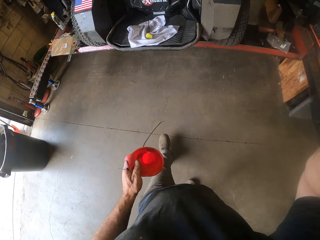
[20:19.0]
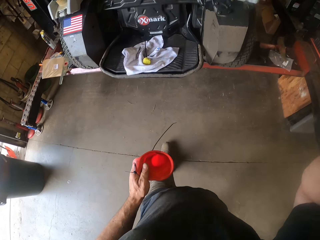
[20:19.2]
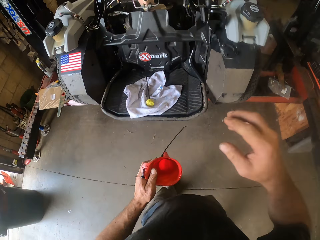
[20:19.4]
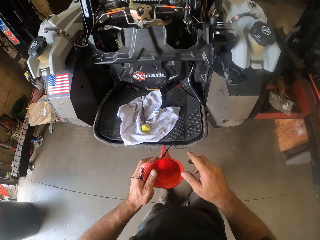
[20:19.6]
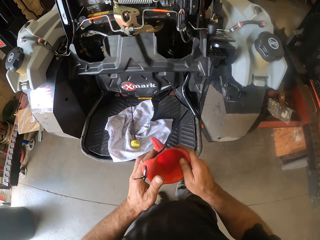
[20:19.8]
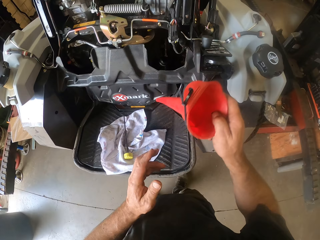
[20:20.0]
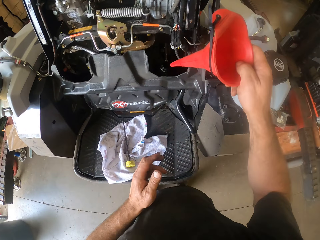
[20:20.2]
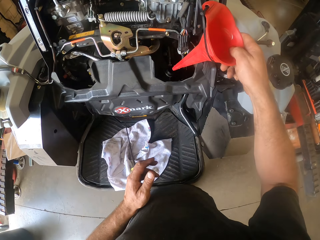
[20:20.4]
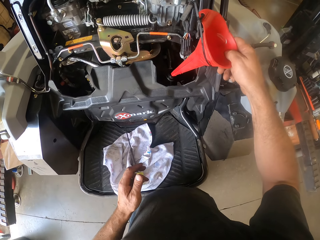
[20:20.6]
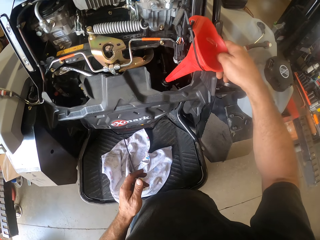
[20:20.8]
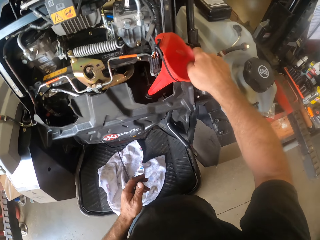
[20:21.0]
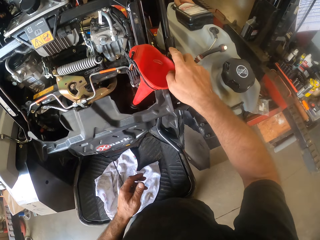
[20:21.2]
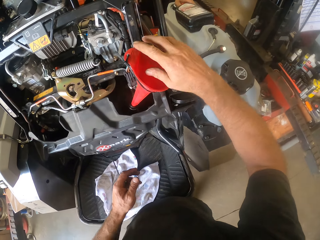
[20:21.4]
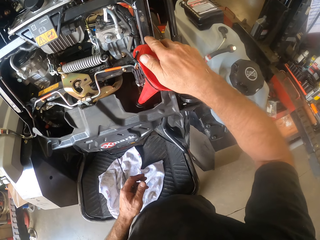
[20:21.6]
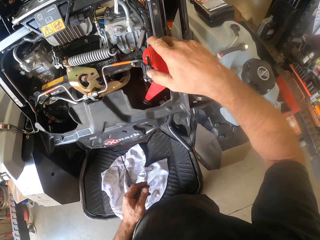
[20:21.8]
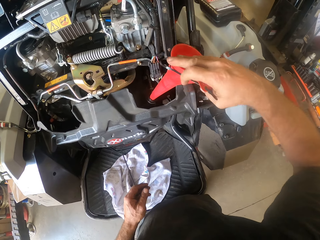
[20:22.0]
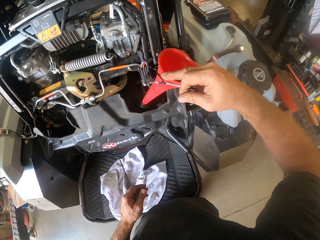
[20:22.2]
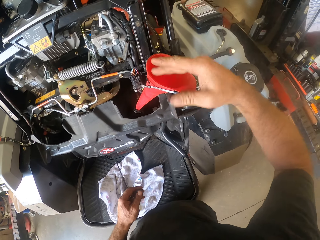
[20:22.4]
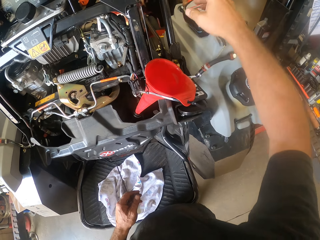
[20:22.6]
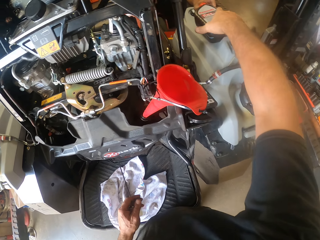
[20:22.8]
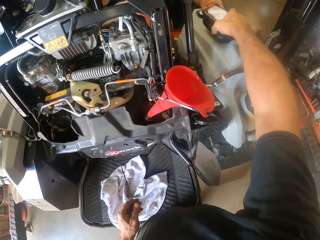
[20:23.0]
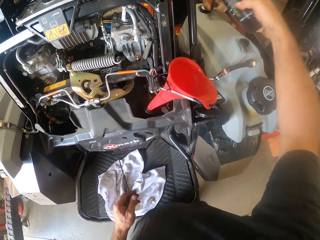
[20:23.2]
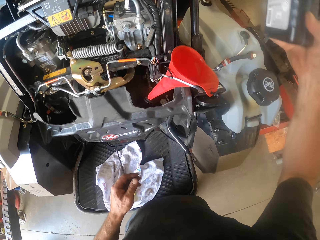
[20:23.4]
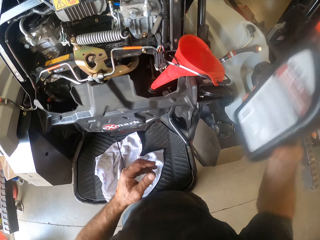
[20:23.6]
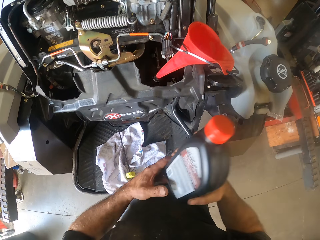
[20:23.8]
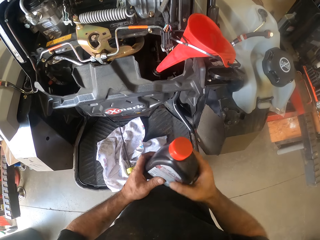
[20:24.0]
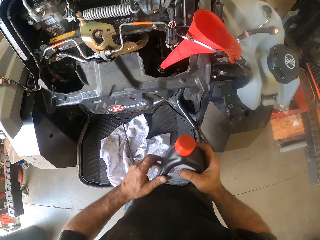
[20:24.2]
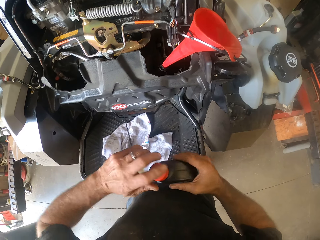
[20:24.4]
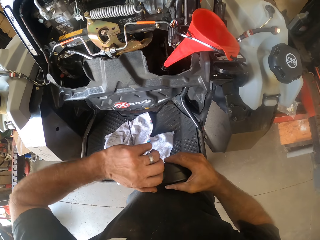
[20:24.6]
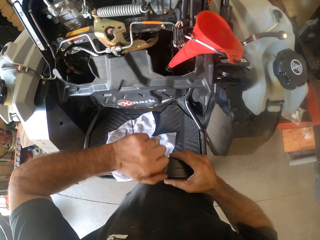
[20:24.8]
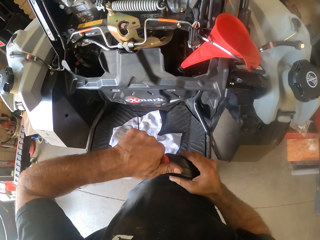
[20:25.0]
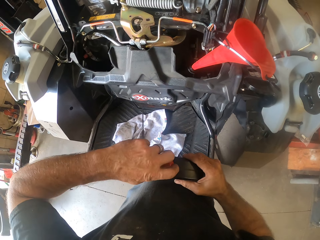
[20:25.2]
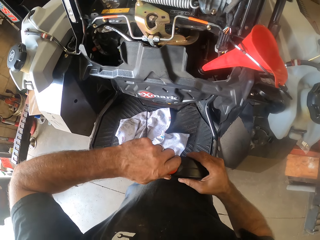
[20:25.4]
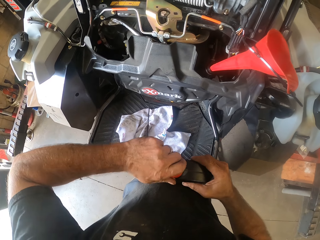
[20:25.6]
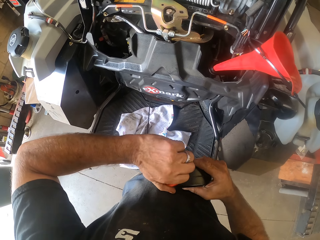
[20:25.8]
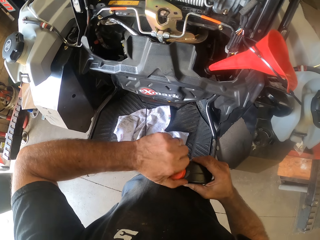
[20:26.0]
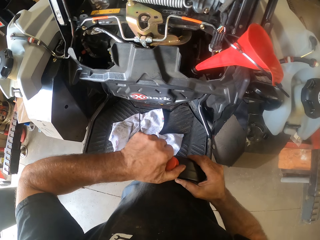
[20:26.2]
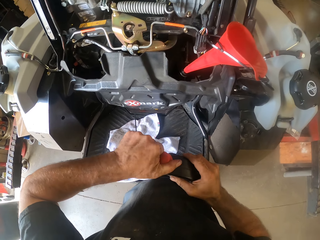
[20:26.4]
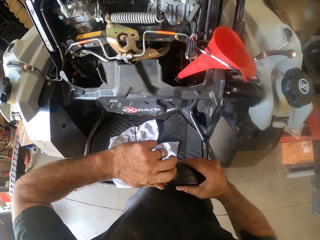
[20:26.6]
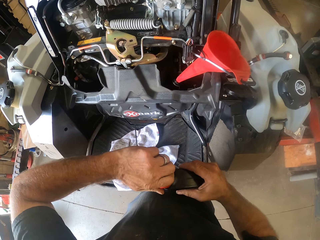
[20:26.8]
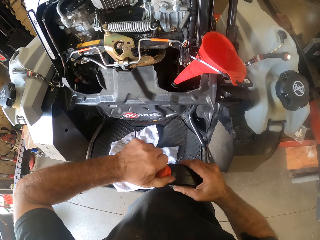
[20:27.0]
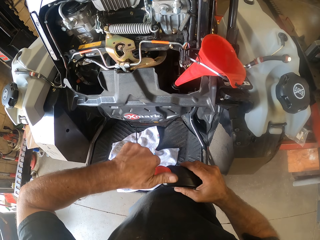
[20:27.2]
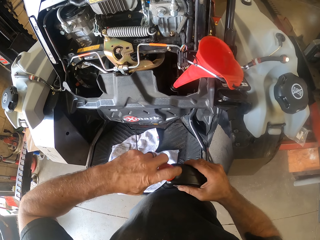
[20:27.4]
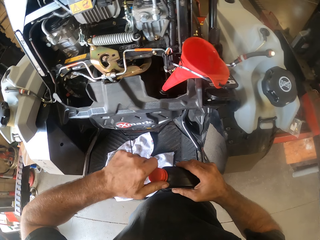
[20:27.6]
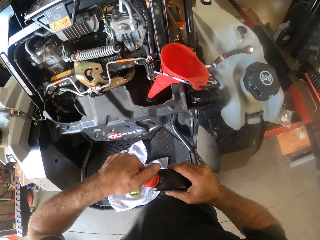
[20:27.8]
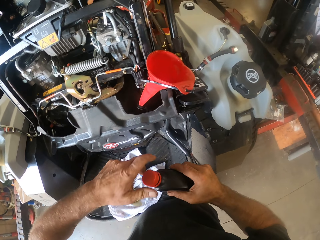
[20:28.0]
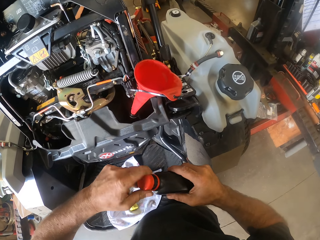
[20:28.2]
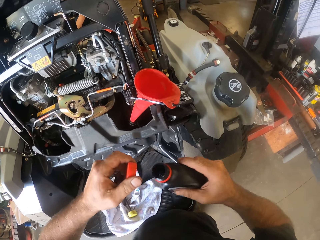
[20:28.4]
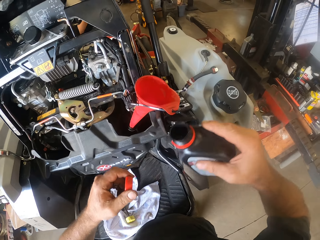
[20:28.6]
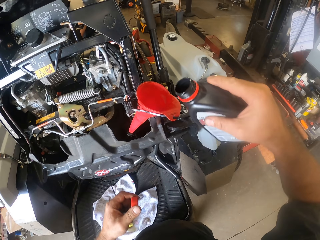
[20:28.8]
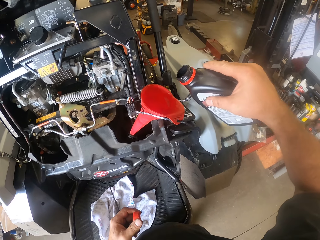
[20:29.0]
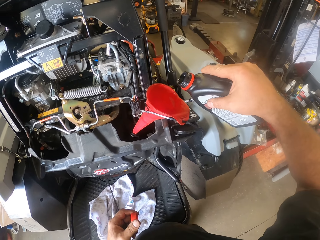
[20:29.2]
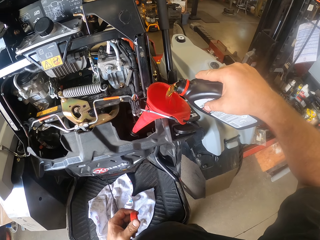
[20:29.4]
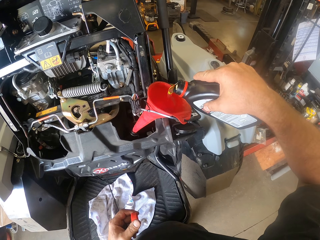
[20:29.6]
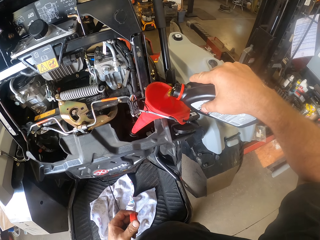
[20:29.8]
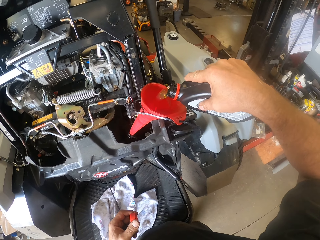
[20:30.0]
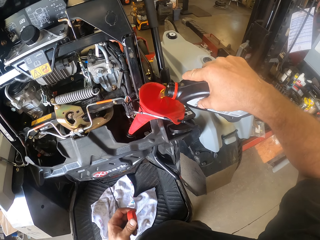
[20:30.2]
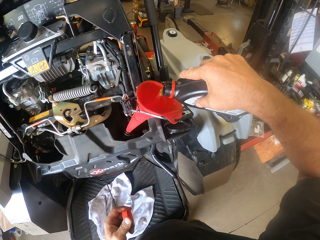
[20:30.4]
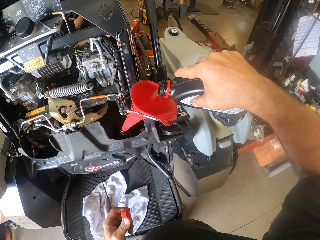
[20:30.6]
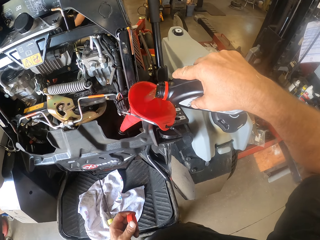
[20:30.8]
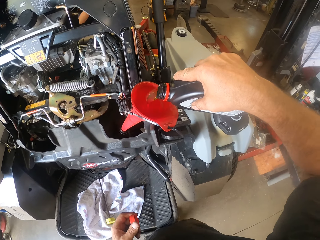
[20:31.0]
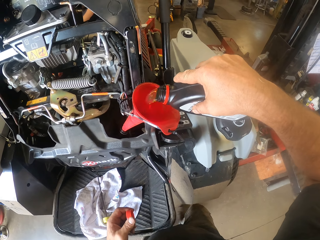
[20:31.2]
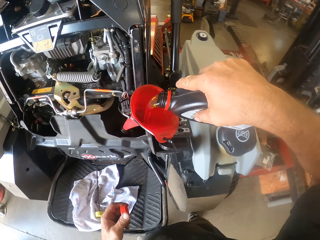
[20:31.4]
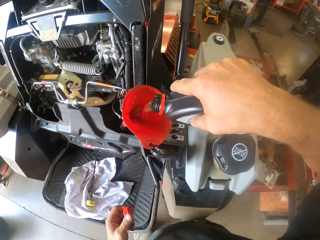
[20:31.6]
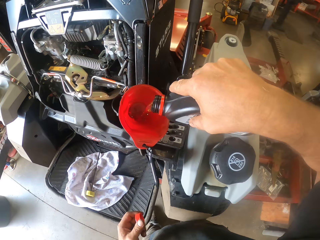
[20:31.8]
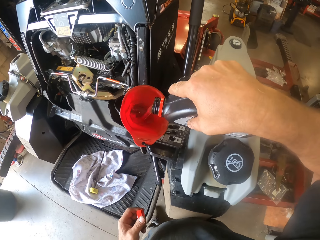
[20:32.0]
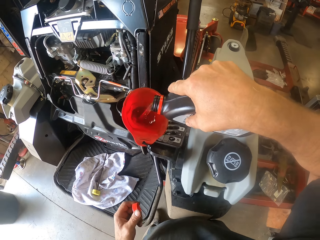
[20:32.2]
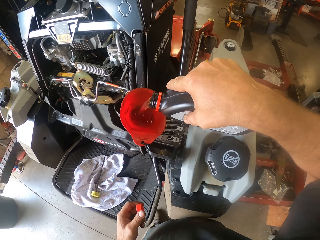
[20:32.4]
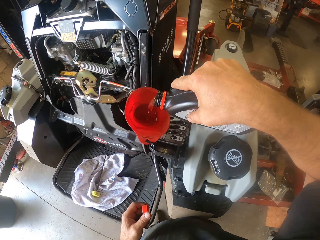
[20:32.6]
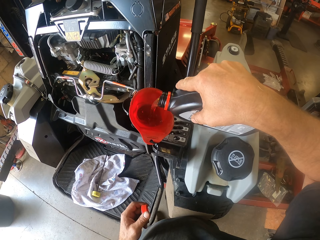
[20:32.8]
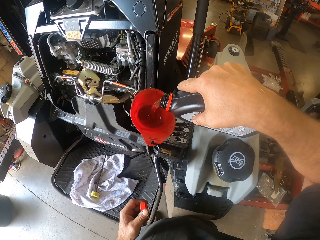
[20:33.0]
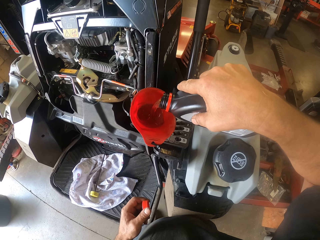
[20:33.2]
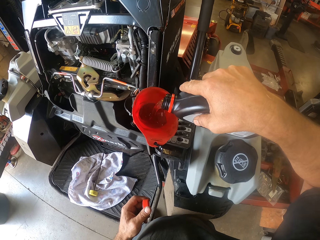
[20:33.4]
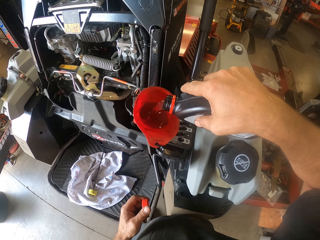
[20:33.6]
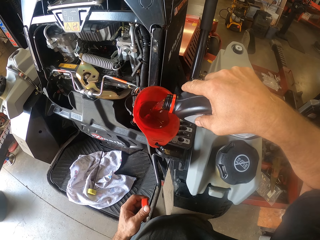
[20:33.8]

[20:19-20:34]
The camera wearer scratches his head. He drops his right hand. He holds the funnel with both hands. He holds the funnel with his right hand. He places the funnel in the oil tank with his right hand. An apprentice places a bottle of engine oil on the lawn mower. The camera wearer picks up the bottle of engine oil on the lawn mower. He holds the bottle of engine oil with both hands. He holds the bottle of engine oil with his right hand. He opens the bottle of engine oil with his left hand. He pours the bottle of engine oil into the oil tank.

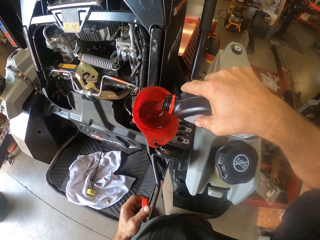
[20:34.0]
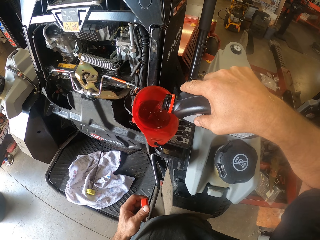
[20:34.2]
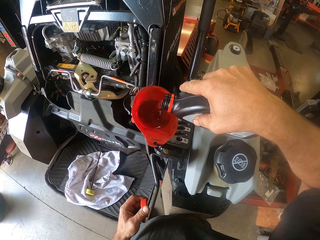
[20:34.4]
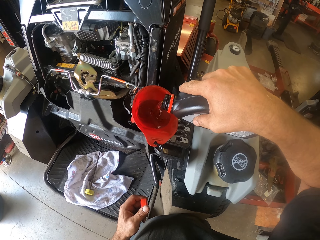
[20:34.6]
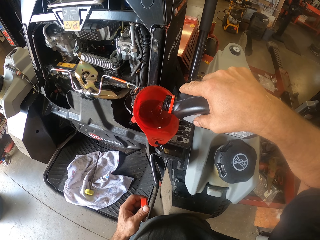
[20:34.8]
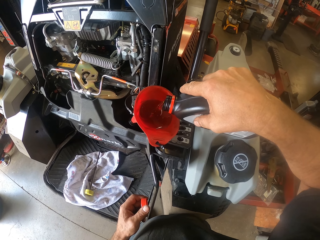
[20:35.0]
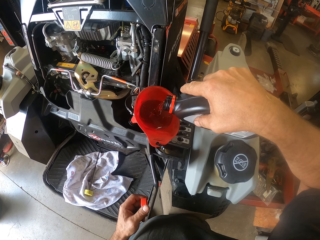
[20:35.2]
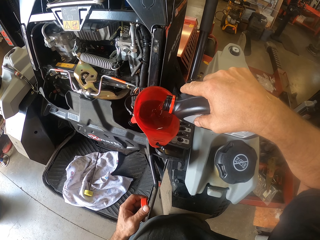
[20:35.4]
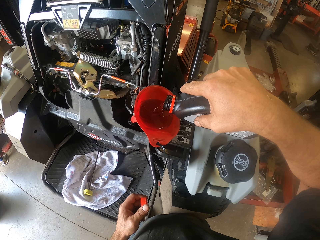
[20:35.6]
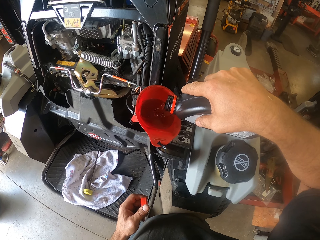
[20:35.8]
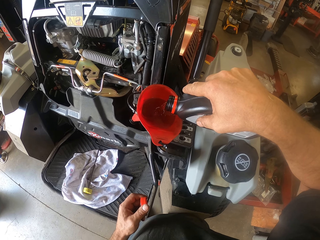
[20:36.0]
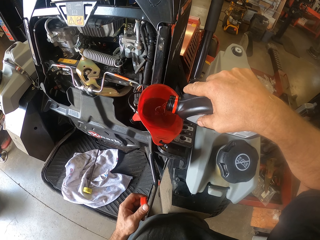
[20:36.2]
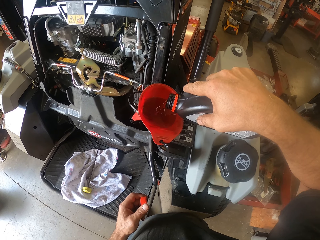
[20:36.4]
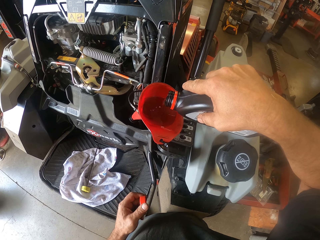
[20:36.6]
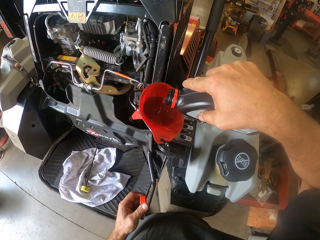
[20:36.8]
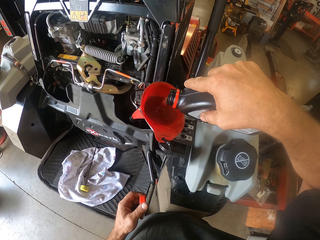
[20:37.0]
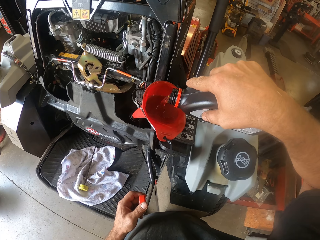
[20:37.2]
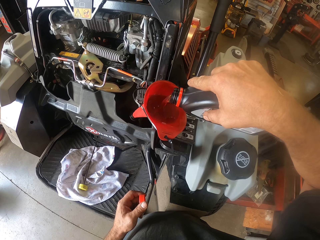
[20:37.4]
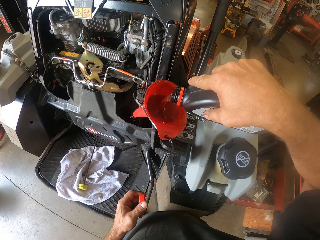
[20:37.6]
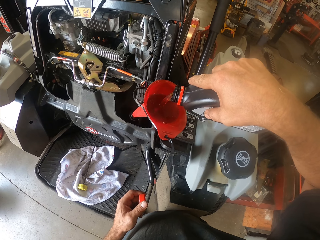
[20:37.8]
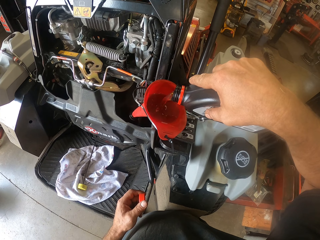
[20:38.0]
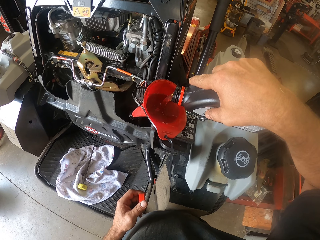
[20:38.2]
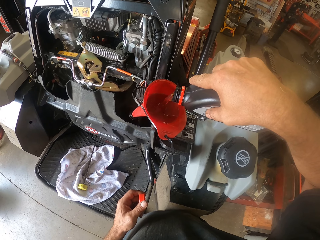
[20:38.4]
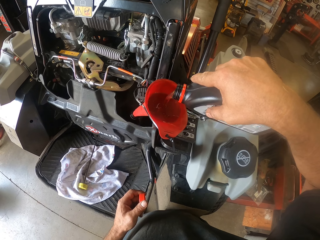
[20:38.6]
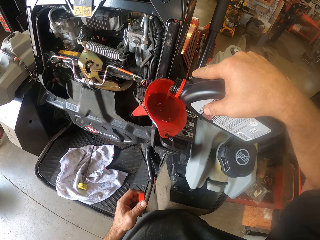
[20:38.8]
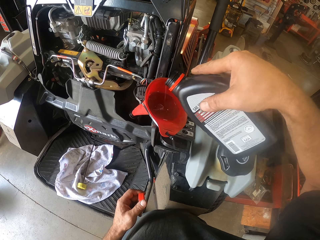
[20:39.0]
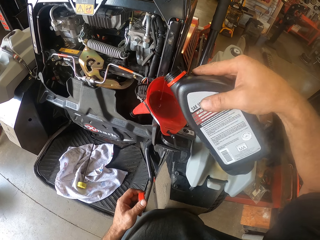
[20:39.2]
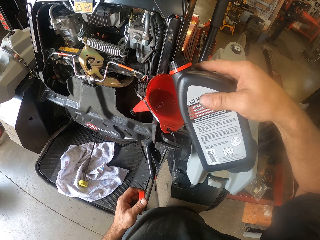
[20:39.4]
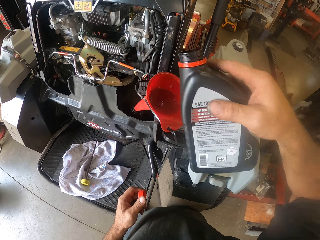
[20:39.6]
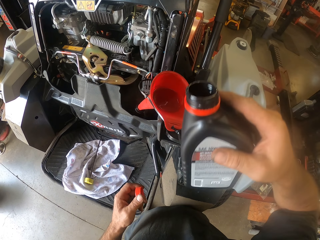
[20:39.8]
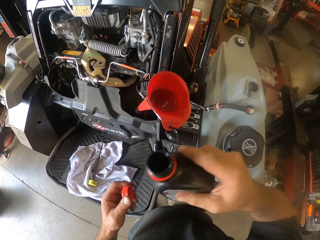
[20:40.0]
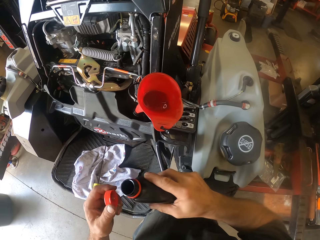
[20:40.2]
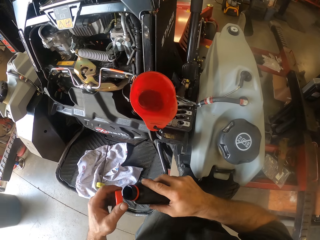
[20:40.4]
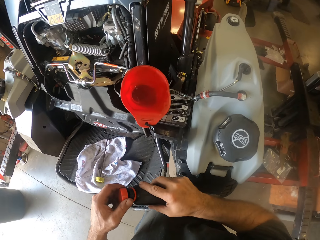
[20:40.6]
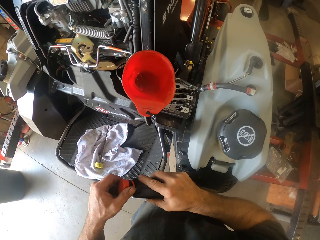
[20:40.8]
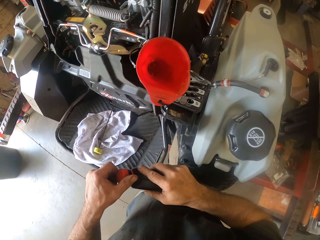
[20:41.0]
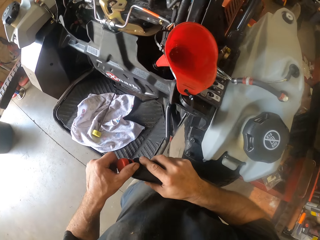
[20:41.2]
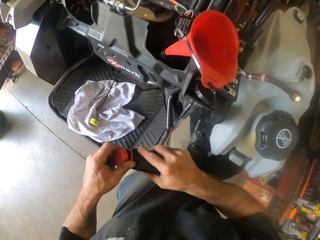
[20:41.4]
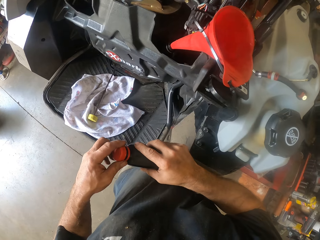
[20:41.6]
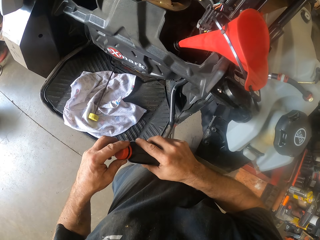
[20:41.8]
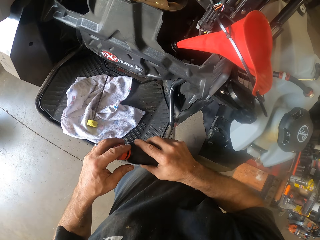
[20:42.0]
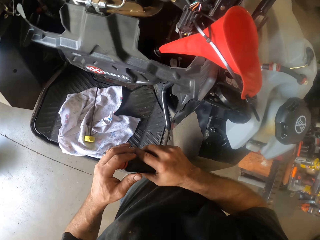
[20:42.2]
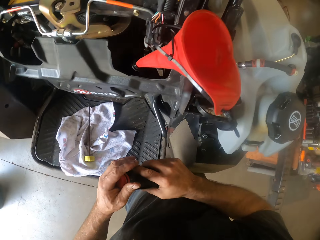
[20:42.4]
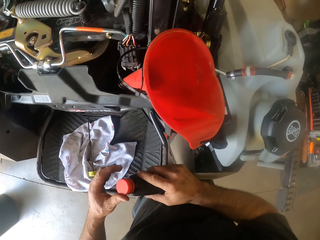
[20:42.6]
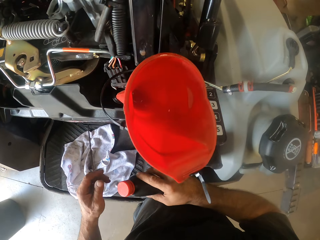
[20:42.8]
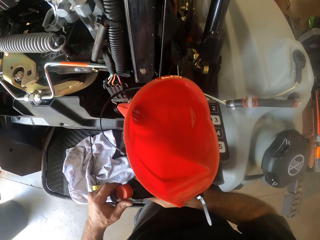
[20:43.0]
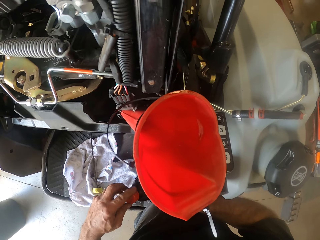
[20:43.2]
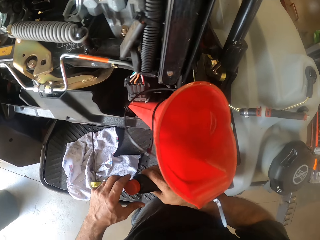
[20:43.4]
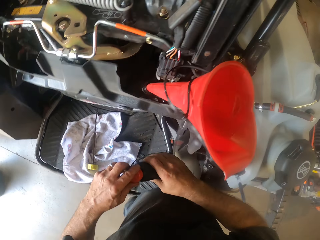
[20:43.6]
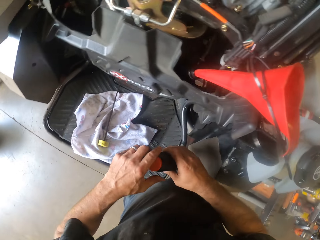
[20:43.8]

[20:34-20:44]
The camera wearer closes the bottle of engine oil with his left hand.
